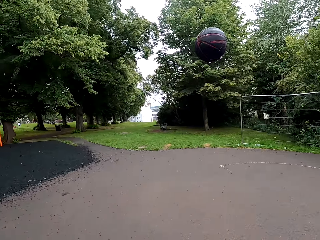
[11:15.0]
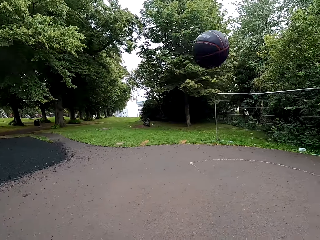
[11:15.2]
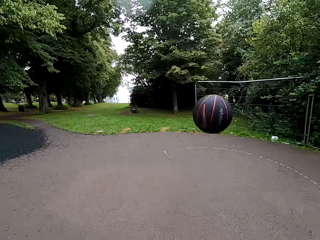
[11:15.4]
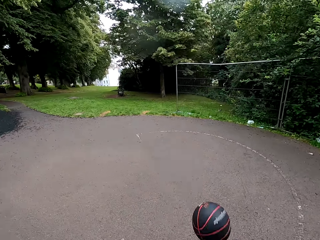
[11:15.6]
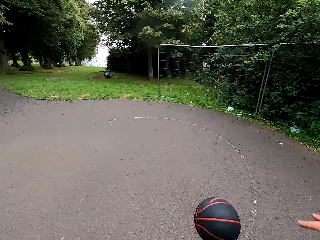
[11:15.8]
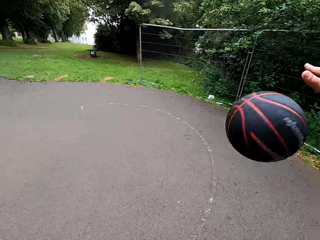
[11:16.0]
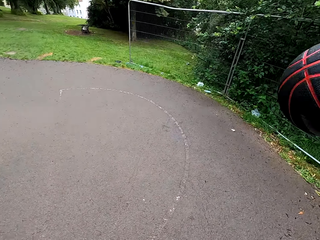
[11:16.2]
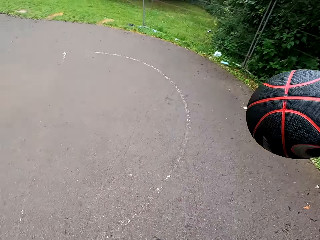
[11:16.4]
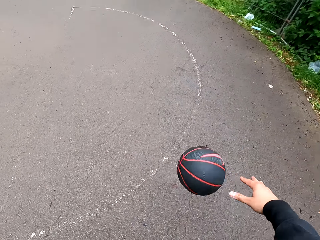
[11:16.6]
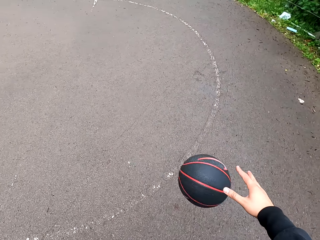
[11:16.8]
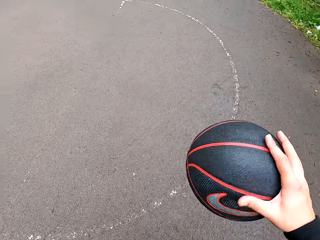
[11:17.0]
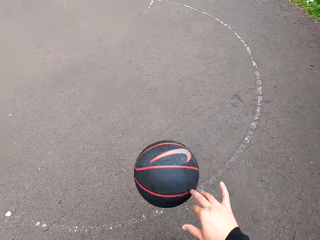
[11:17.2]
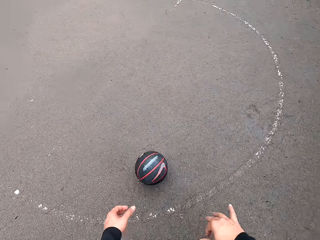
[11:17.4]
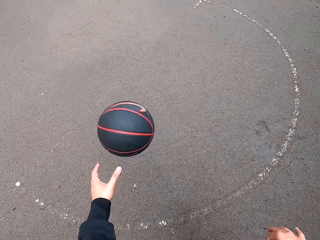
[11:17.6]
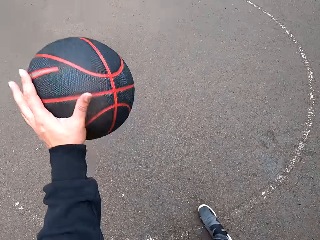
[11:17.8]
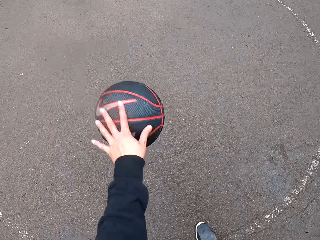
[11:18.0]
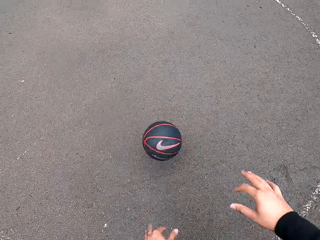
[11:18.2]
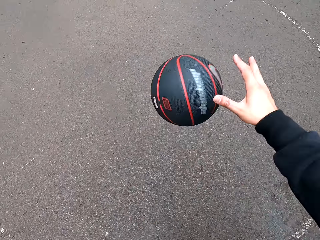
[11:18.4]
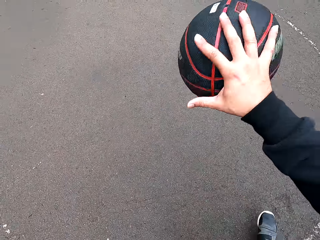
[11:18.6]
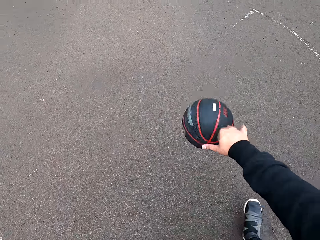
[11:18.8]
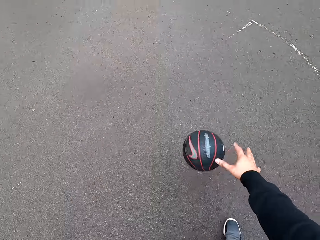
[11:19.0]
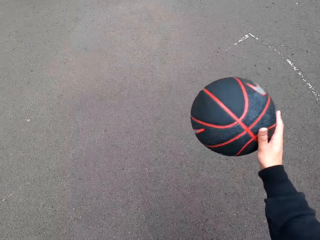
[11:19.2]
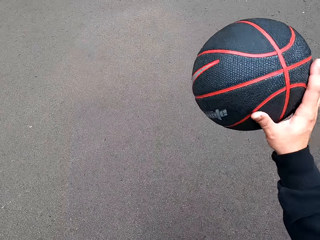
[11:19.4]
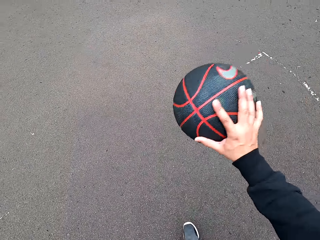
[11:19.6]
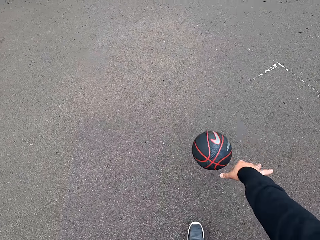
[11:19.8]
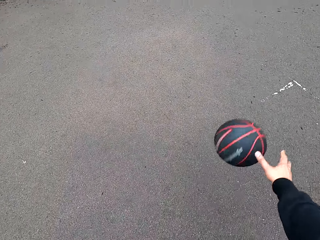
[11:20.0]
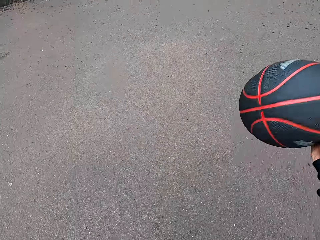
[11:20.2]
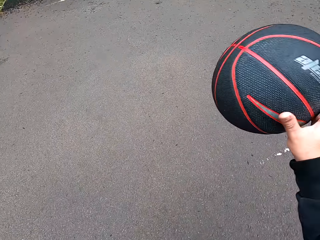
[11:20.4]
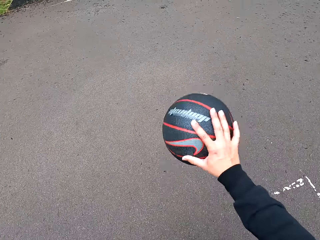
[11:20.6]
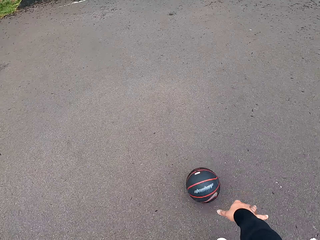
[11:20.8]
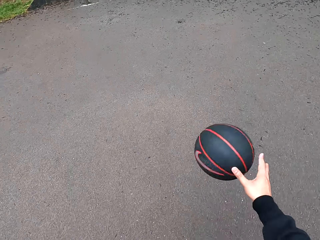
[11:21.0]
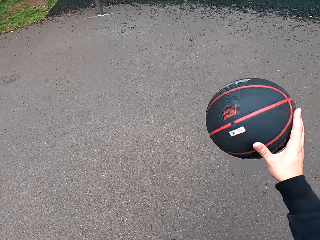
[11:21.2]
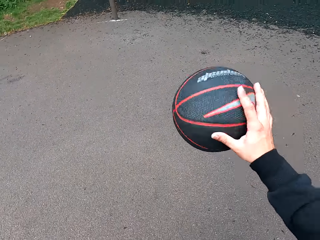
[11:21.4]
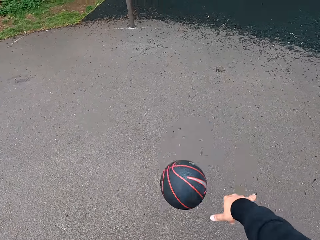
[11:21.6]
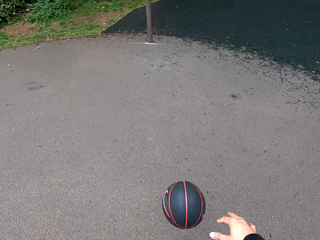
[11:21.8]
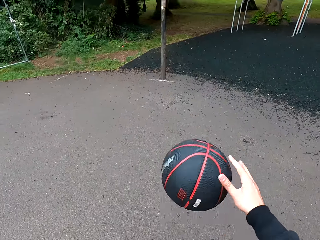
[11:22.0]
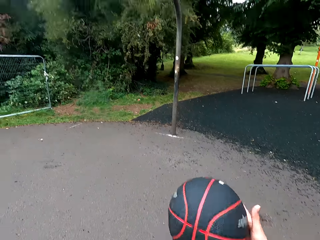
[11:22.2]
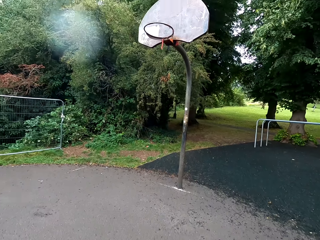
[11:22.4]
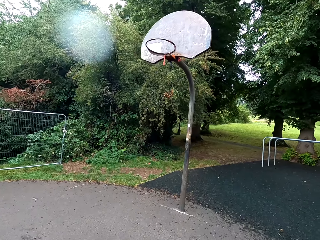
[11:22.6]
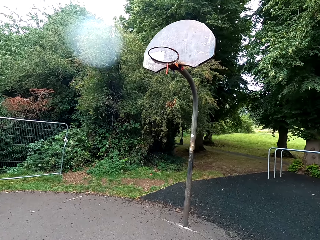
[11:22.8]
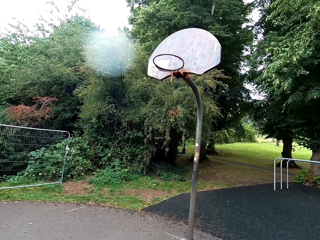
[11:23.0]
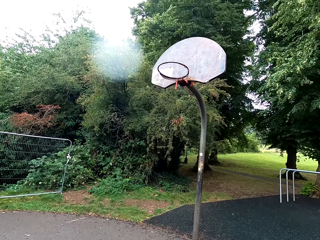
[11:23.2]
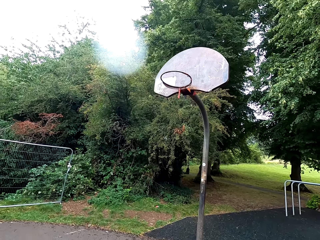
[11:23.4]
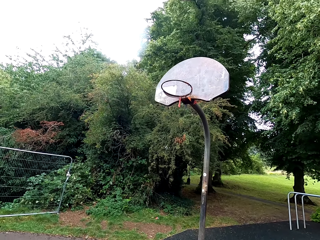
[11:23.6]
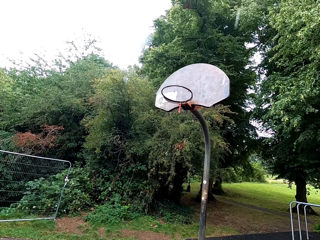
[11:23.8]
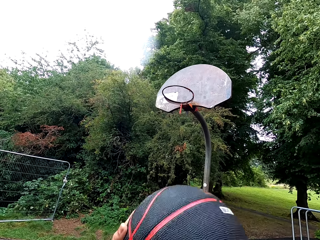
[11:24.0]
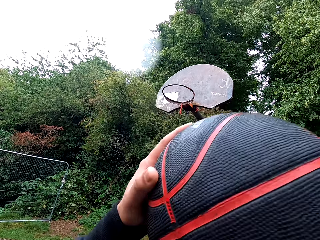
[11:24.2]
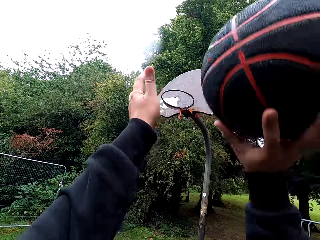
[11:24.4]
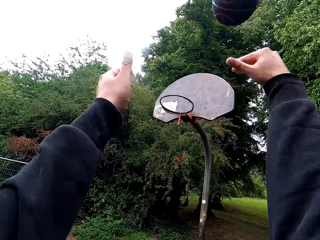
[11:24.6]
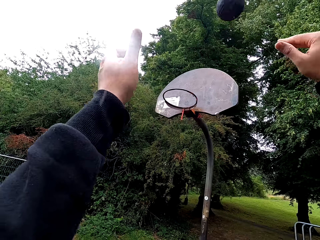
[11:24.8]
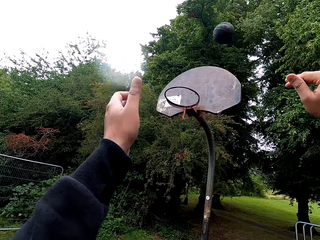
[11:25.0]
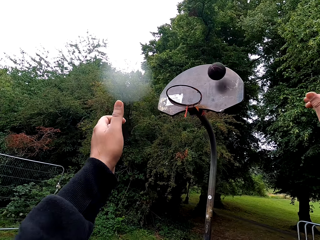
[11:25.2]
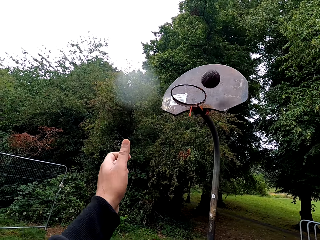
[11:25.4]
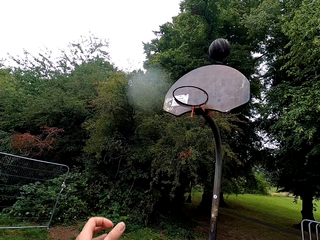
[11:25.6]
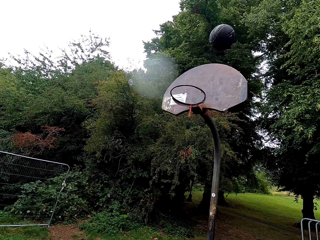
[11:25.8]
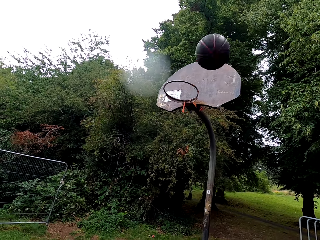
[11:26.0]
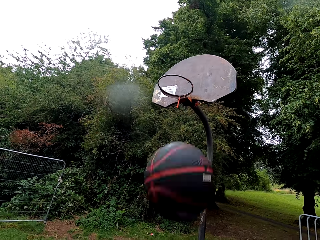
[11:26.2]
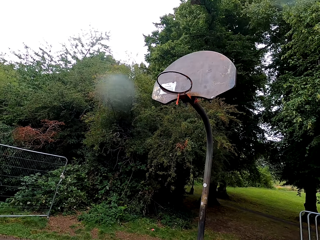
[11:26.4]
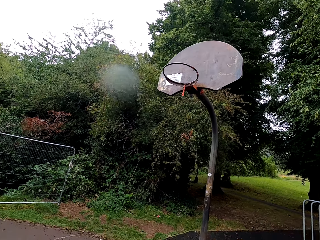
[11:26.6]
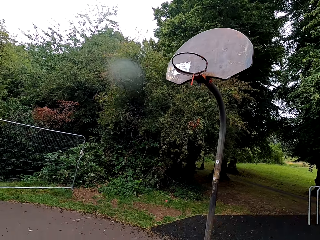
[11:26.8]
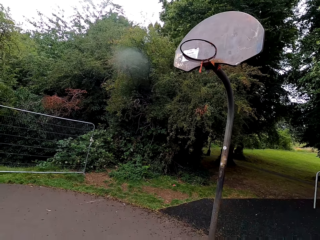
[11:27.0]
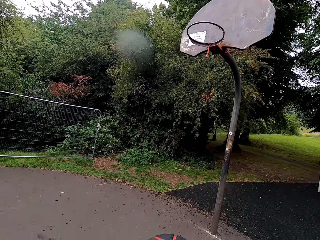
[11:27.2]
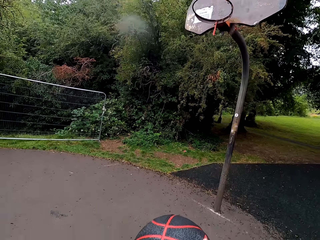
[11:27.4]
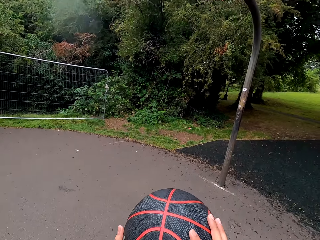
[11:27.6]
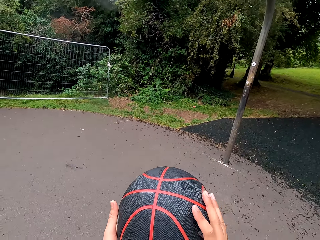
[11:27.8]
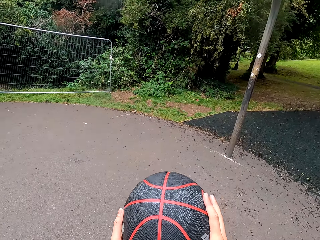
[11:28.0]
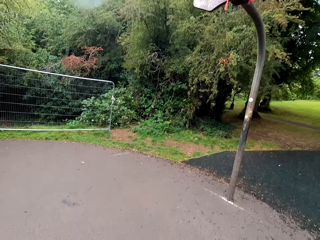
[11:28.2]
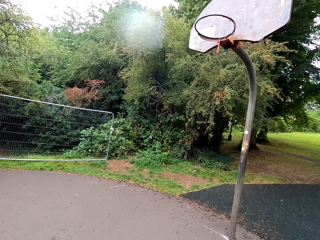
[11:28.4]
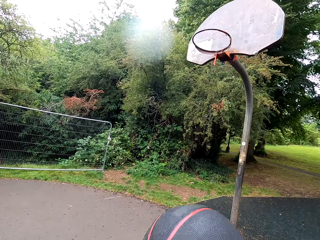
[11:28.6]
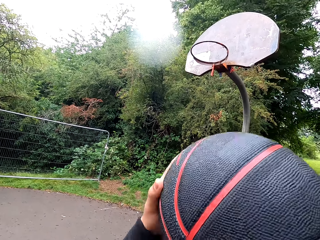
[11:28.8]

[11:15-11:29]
The camera wearer moves toward the basketball. They play the basketball. They hold the basketball. They throw the basketball. They hold the basketball.

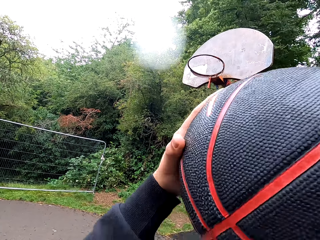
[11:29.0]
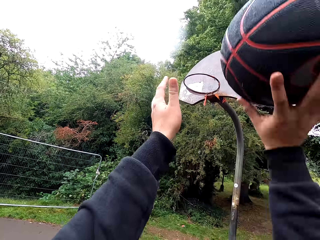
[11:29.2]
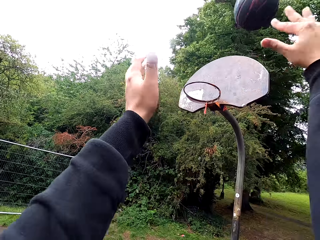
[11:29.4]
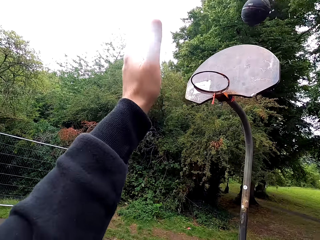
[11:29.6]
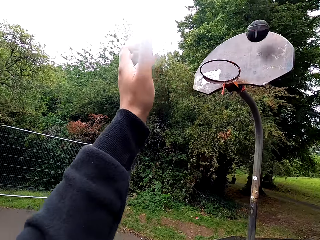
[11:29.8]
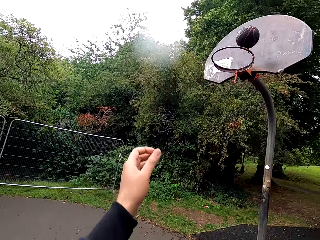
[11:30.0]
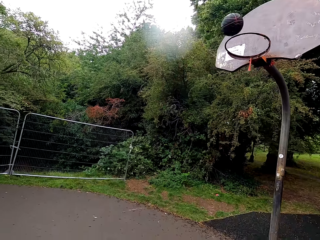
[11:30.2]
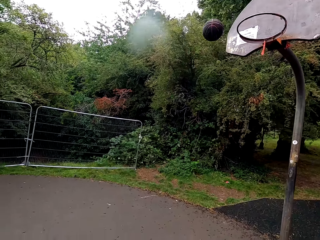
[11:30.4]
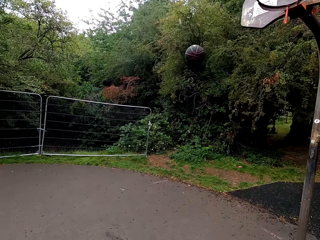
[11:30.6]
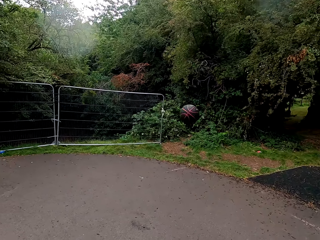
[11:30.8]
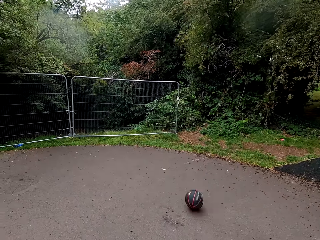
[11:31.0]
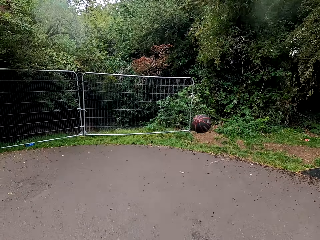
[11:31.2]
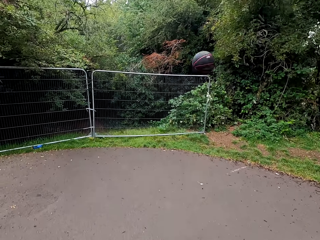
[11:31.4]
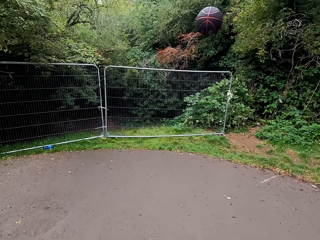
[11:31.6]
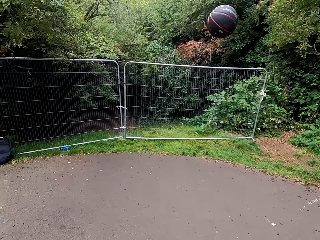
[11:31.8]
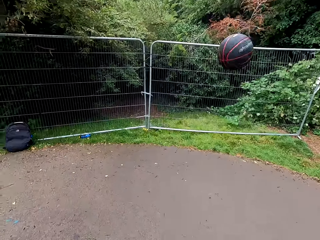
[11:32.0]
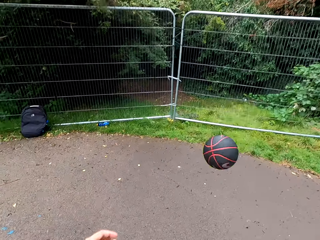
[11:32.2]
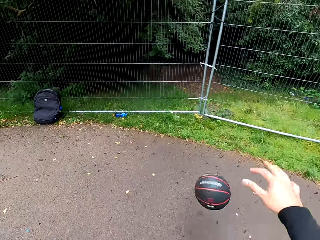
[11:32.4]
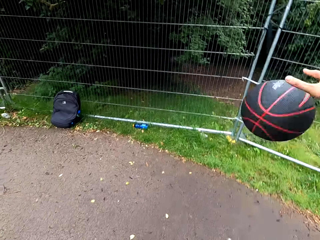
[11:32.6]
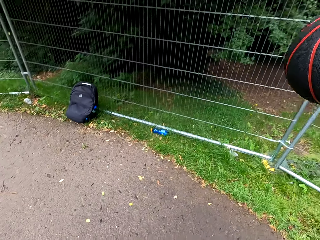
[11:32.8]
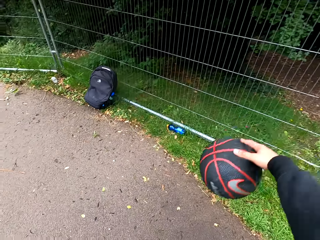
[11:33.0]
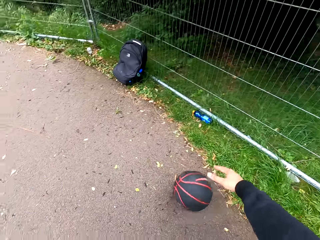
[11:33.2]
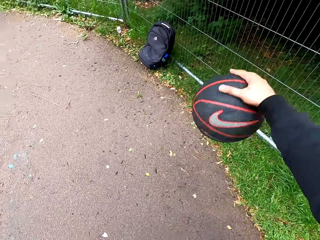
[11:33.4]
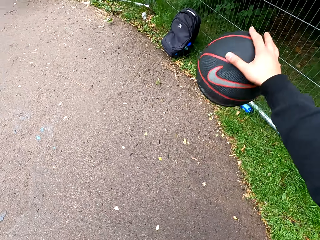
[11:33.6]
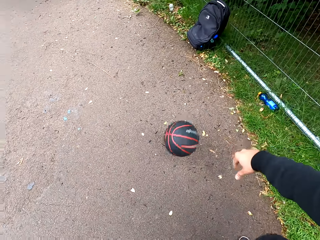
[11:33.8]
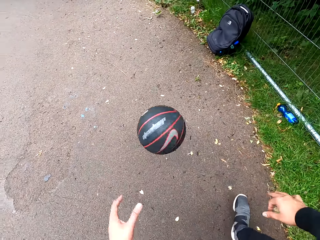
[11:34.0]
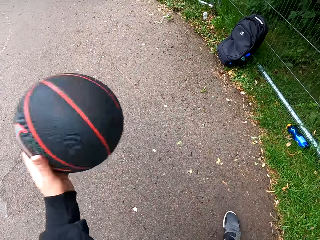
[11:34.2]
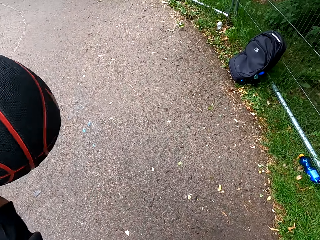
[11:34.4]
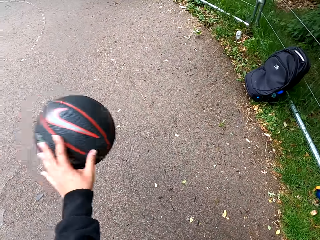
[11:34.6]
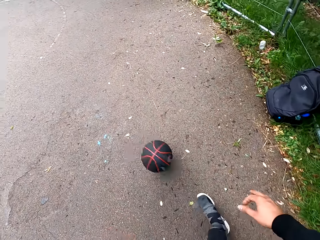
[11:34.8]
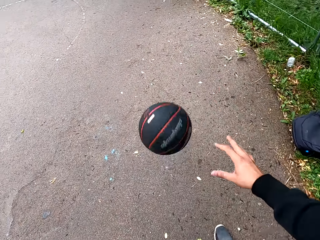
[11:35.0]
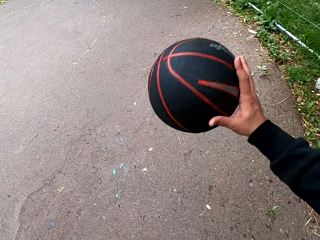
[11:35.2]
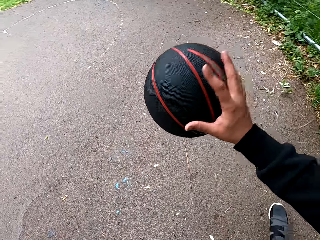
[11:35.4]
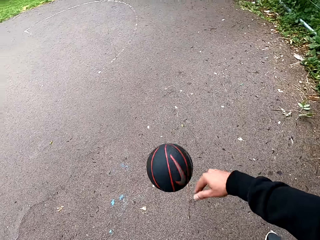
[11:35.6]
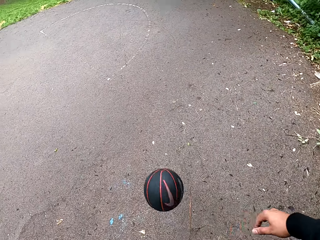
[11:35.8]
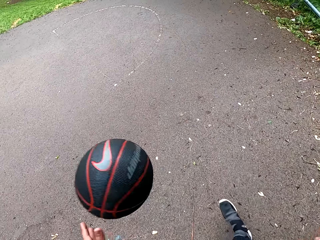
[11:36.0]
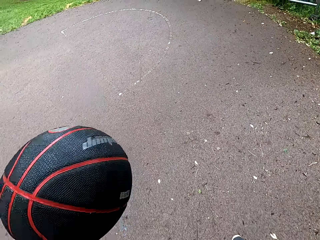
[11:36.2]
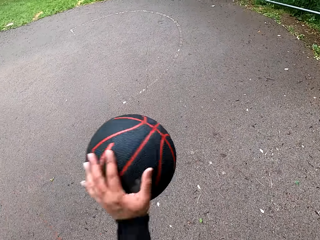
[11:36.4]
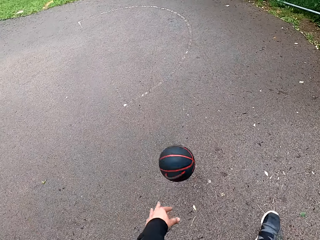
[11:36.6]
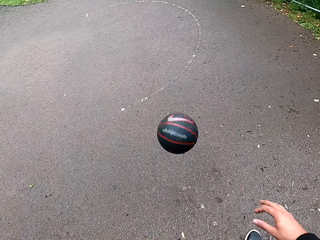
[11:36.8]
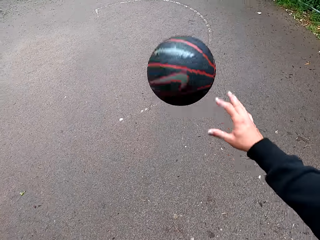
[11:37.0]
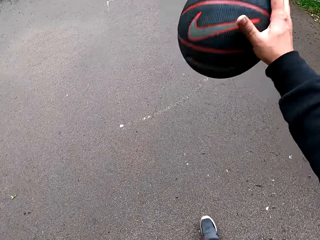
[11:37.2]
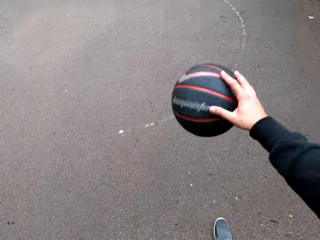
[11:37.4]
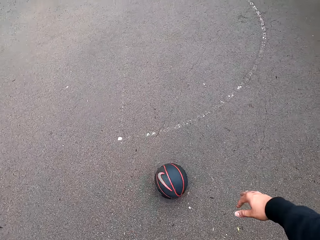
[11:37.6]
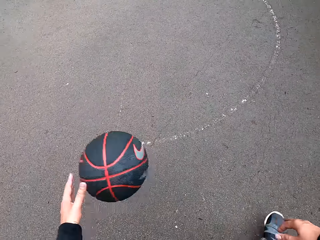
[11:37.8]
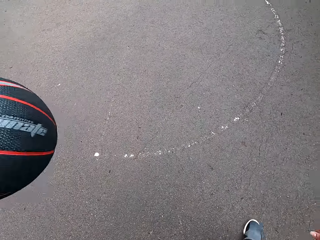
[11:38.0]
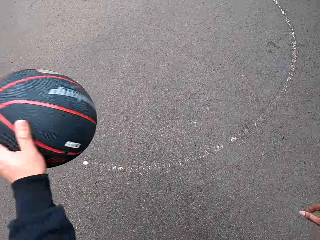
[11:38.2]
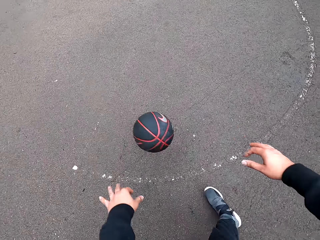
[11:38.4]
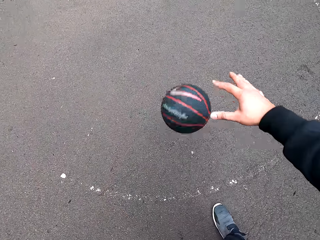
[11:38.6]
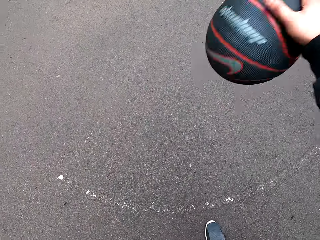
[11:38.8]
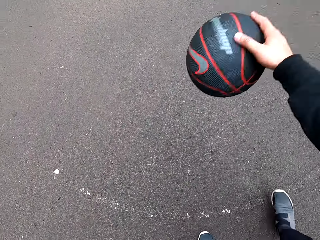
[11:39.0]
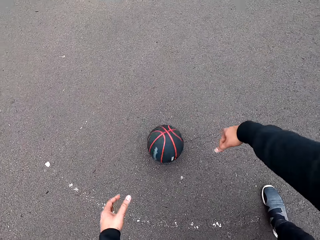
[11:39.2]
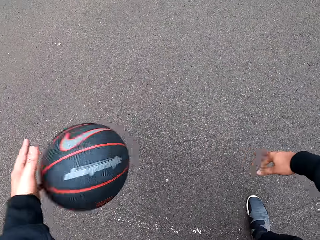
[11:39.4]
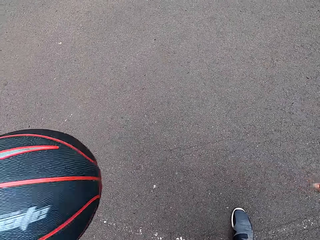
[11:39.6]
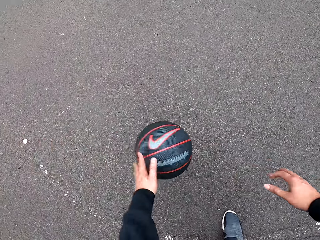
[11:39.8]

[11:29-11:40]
The camera wearer throws the basketball. They move toward the basketball. They play the basketball.
